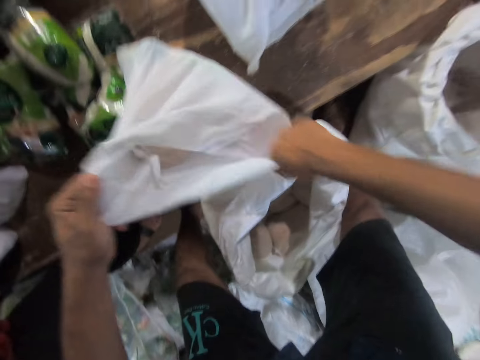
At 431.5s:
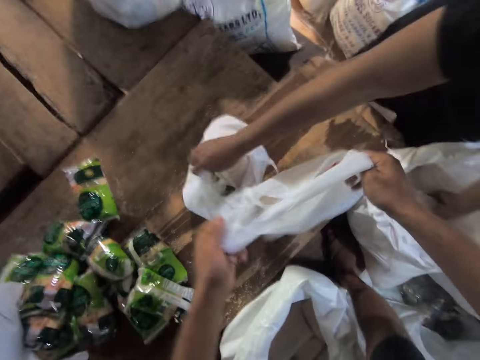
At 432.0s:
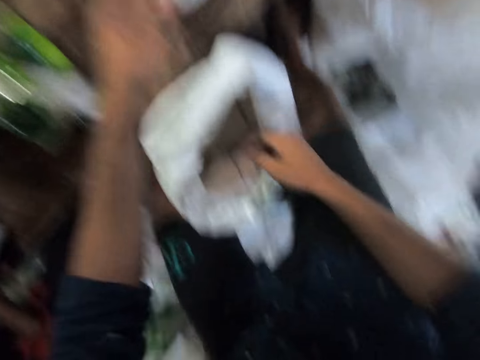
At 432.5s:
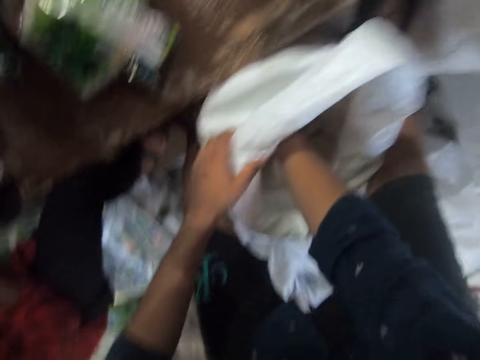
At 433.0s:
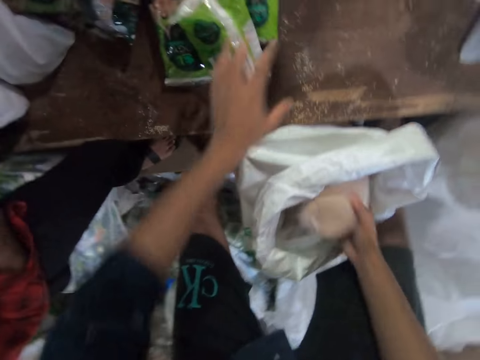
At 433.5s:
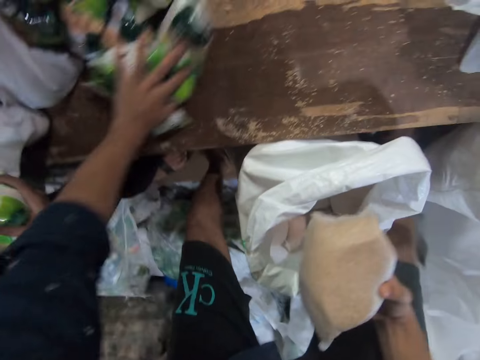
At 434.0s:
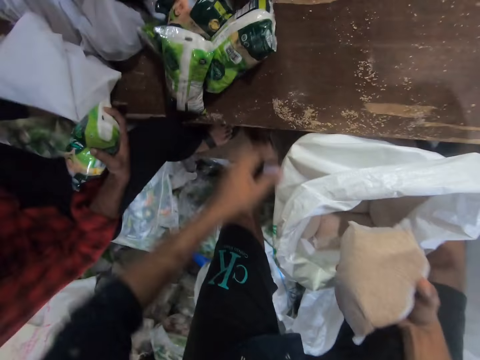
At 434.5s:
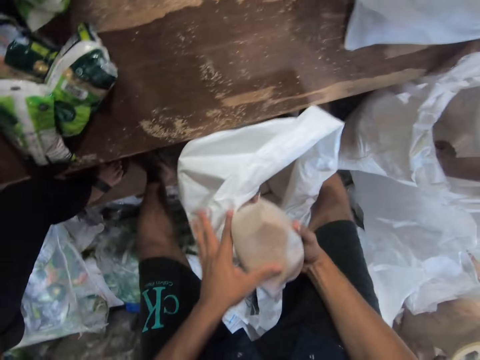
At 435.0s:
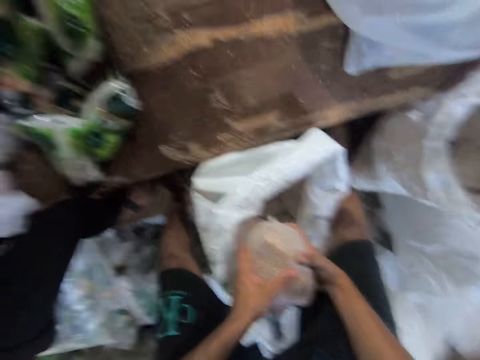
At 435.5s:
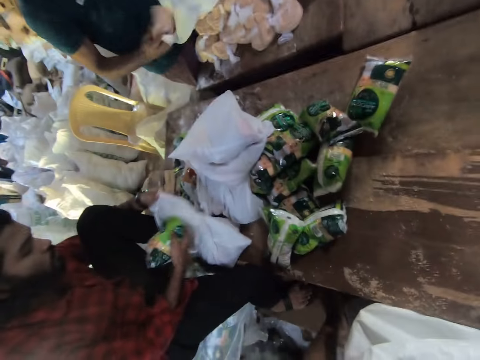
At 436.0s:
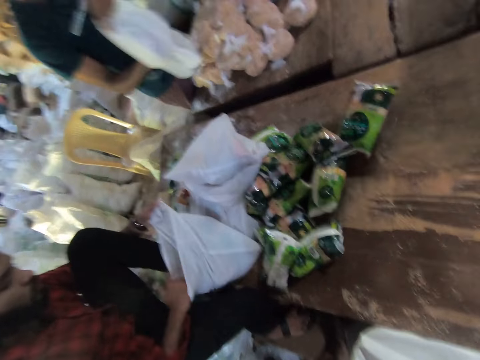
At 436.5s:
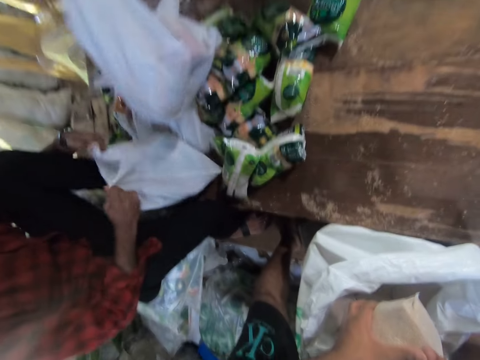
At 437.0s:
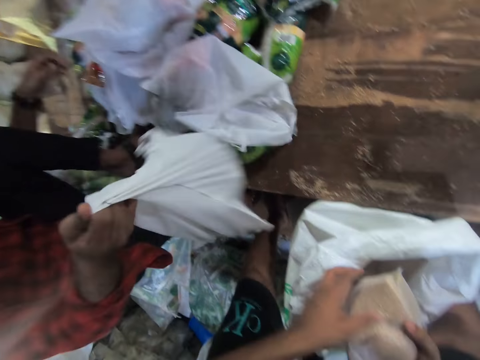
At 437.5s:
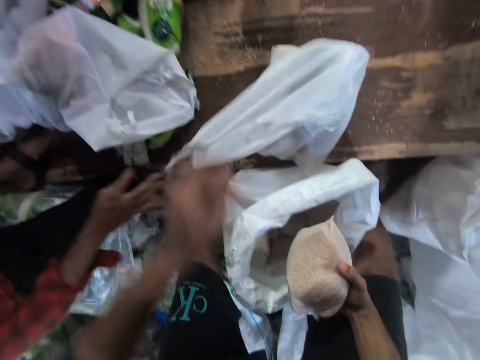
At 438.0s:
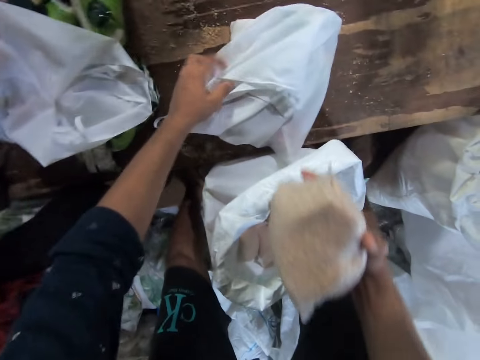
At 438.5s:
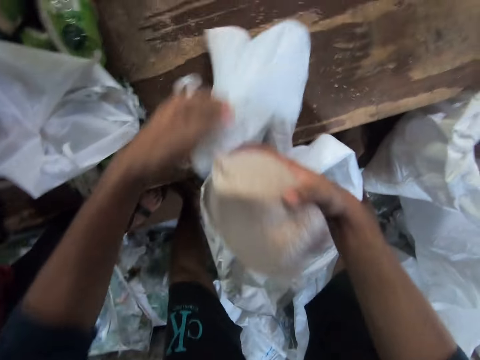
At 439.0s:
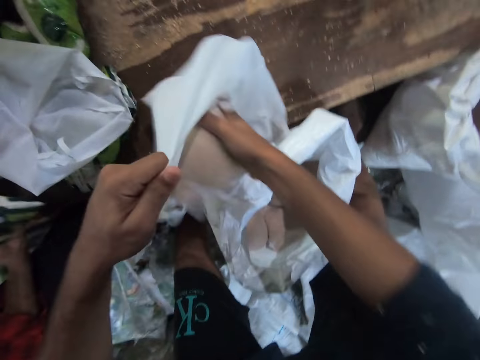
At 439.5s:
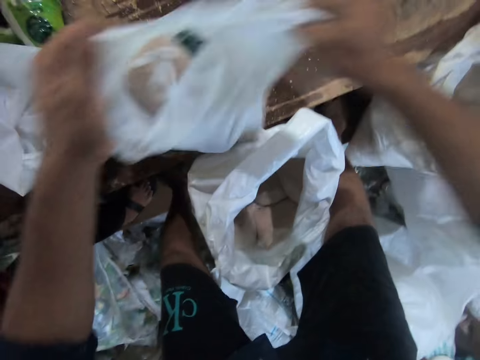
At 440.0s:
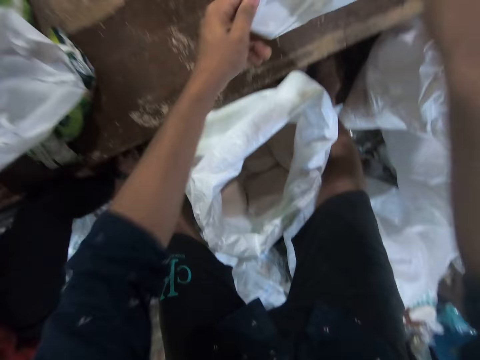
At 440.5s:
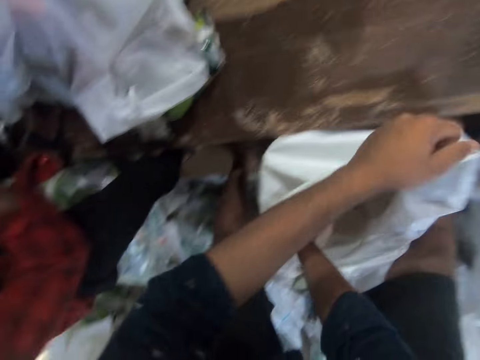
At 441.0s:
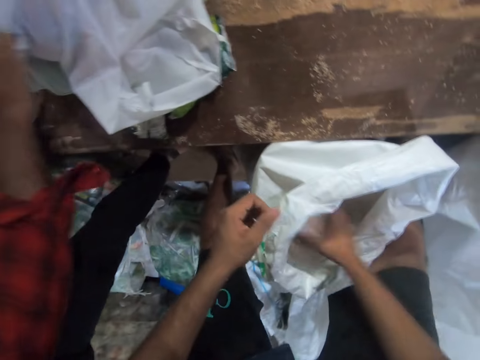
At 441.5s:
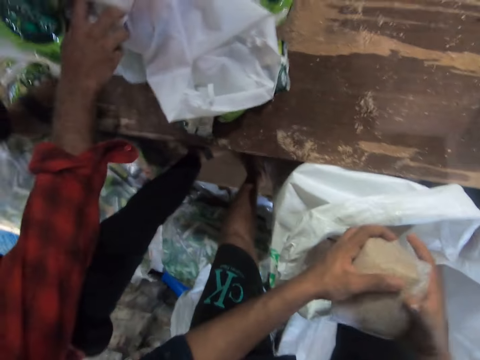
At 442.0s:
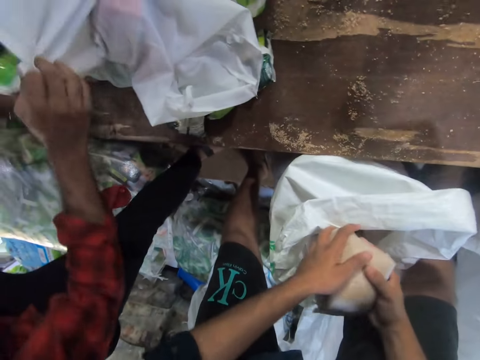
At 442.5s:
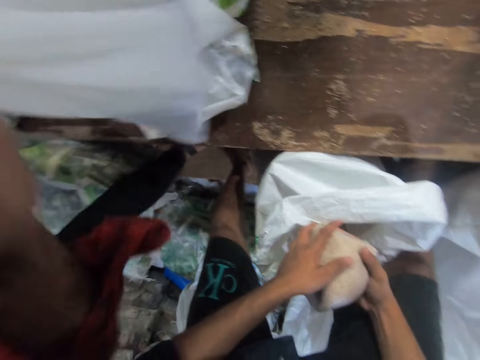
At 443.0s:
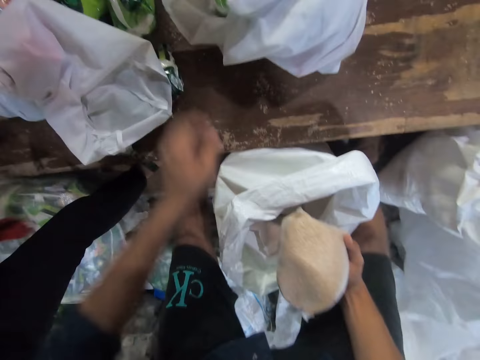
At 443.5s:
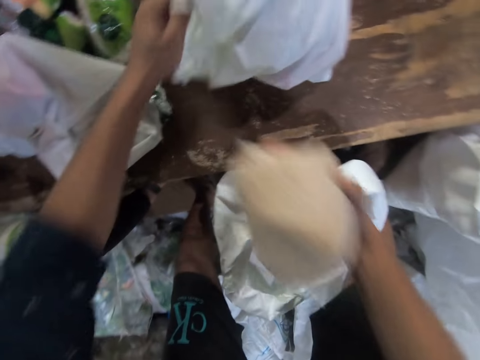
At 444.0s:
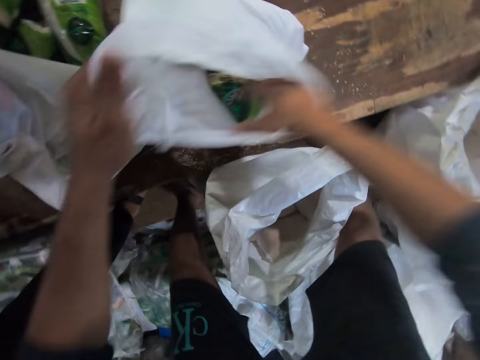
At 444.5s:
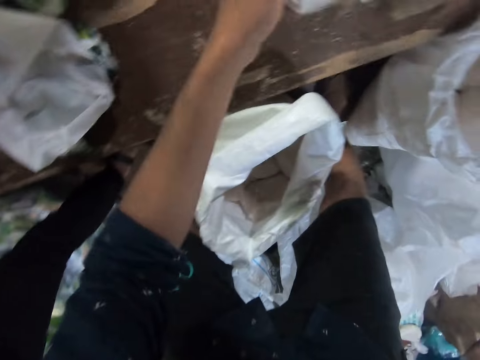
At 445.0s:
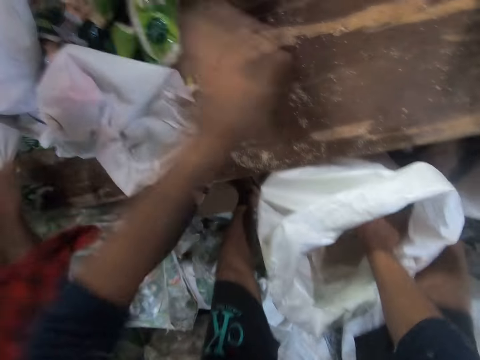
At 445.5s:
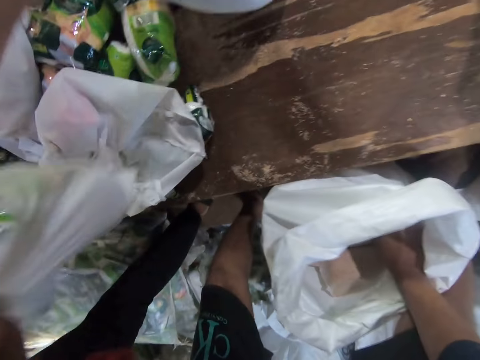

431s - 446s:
The camera wearer puts the bag of rice into the plastic or paper bag. He passes the paper bag to a man. He picks the plastic bag with both hands. The colleague touches a plastic bag on the table with his right hand. The camera wearer drops the plastic bag on the right side of the table. He picks another bag of rice from the sack with his right hand. He moves the packaged foods on the table with his left hand. He holds the bag of rice in both hands. Another colleague holds a packaged food in his right hand. The other colleague passes a paper bag. The other colleague puts the packaged food into a plastic bag in his left hand. A third colleague drops a plastic bag on the table. The second colleague picks the plastic bag with his right hand and drops the plastic bag on the right side of the table. The camera wearer picks the plastic bag from the table with his left hand. He puts the bag of rice into the plastic bag. He picks the plastic bag with both hands. He drops the plastic bag on the right side of the table. He passes the paper bag to the man. He picks another bag of rice from the sack with his right hand. The second colleague passes a paper to the camera wearer. The camera wearer holds the bag of rice in both hands. The second colleague picks another plastic bag from the table with his right hand and drops the plastic bag on the right side of the table. The camera wearer picks the plastic bag with his left hand. He puts the bag of rice into the plastic bag. He picks the plastic bag with both hands. He drops the plastic bag on the right side of the table. He passes the paper bag to the man. He picks another bag of rice from the sack with his right hand and another plastic bag with his left hand.

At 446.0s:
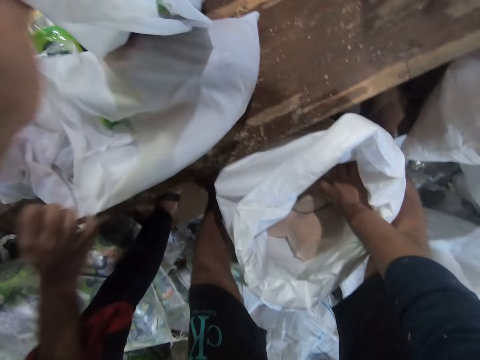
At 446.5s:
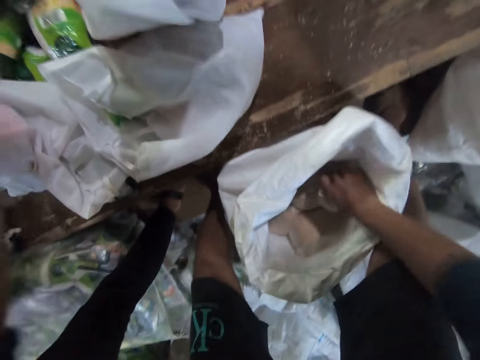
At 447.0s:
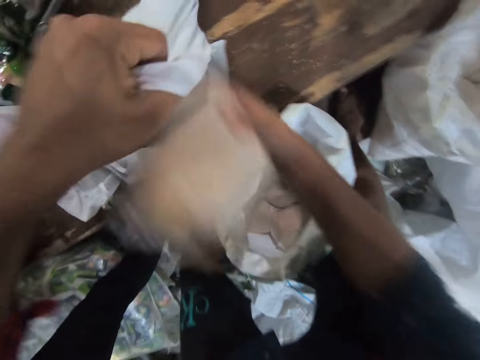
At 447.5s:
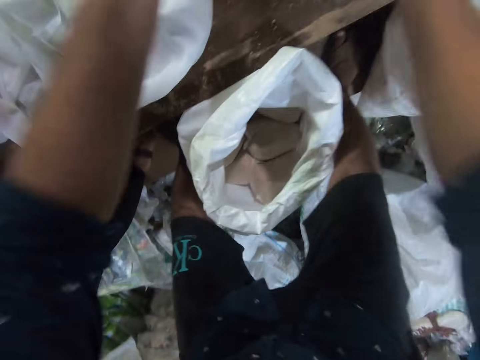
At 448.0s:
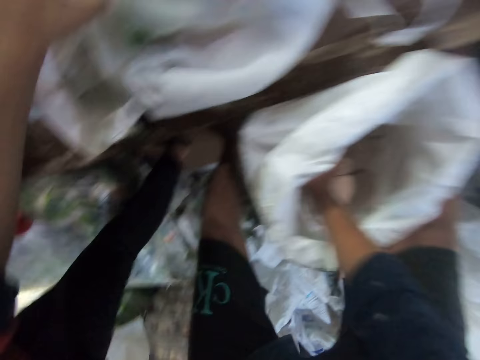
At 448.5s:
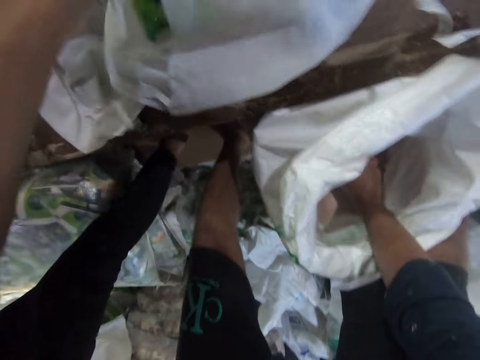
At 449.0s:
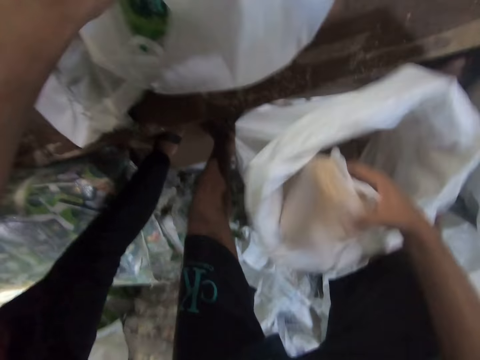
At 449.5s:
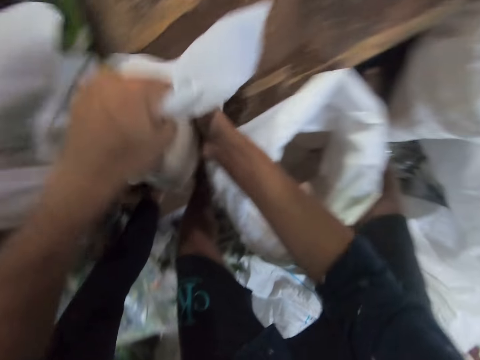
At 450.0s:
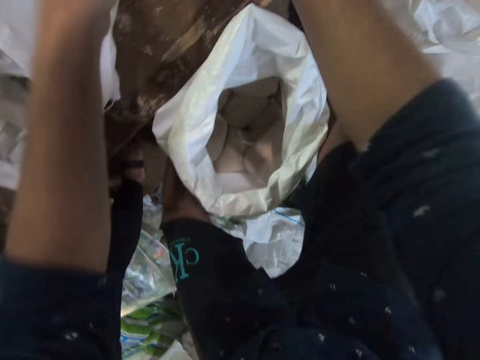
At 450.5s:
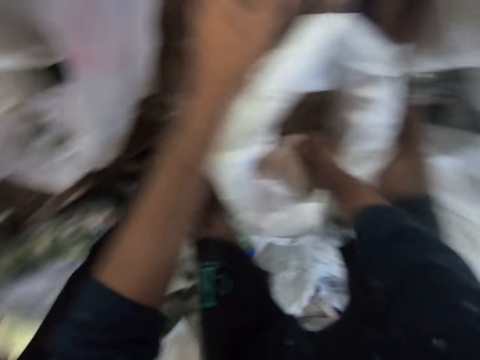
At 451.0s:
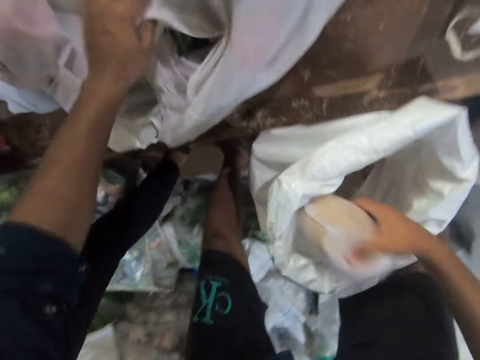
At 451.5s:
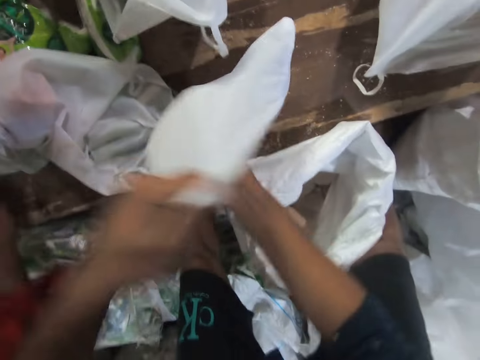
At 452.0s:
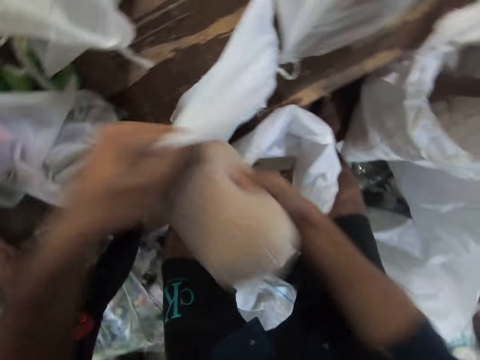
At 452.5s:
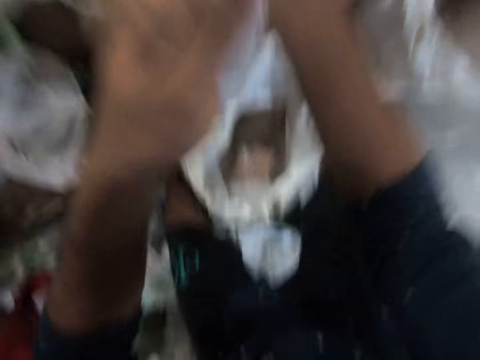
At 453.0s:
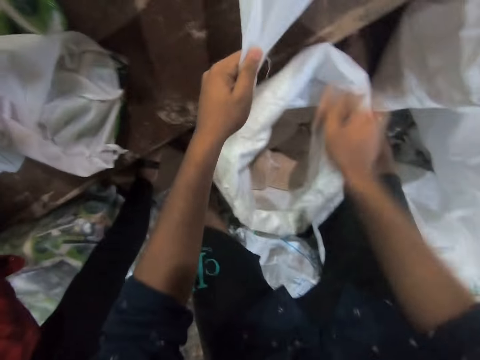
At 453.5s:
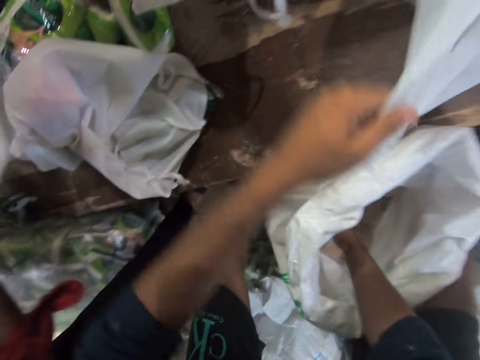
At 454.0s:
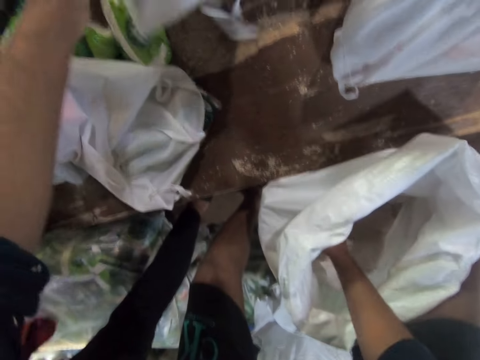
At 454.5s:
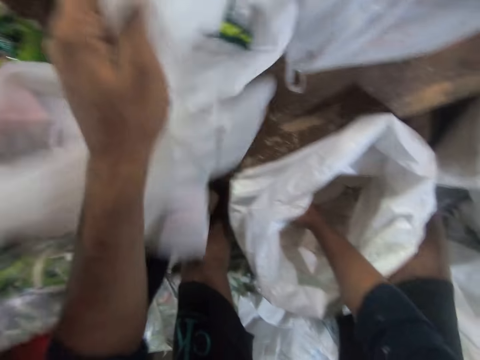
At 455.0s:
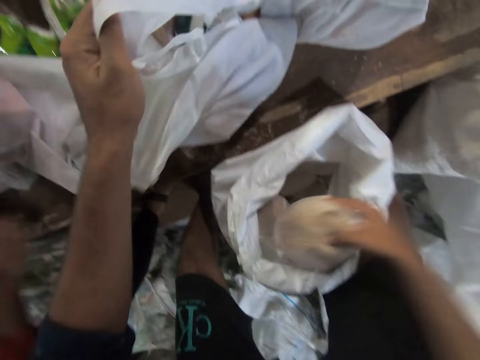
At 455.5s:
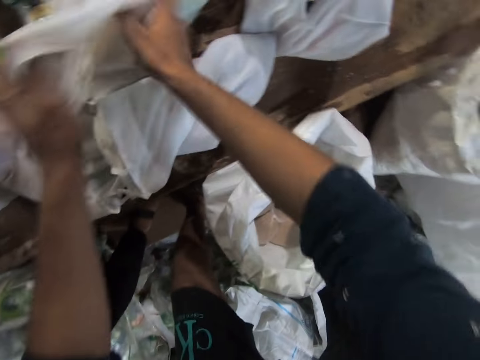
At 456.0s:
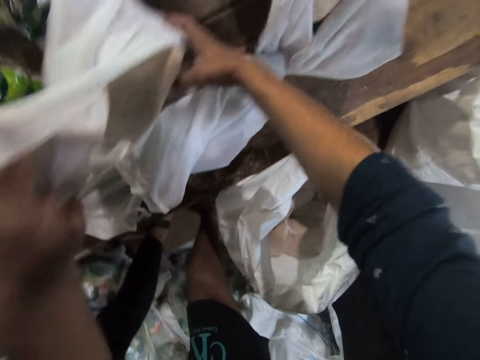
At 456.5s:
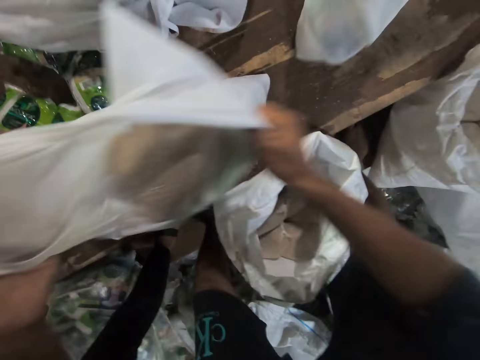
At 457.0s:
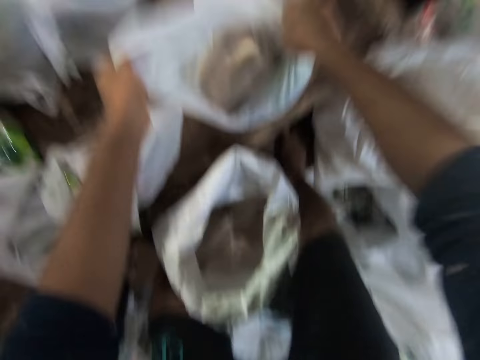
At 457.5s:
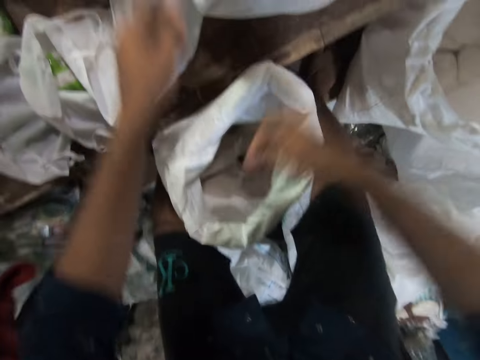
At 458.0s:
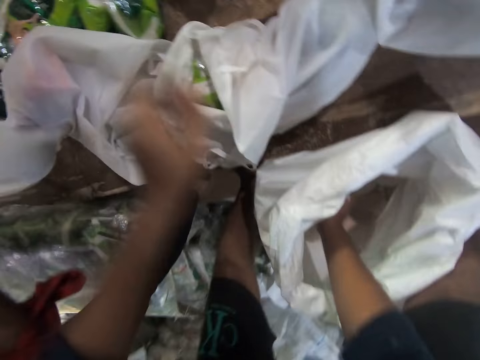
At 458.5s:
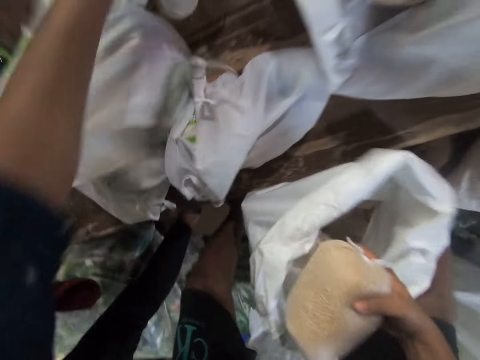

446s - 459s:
The colleague drops another plastic bag on the table. The camera wearer puts the bag of rice into the plastic or paper bag. He drops the plastic bag on the table. He picks another bag of rice from the sack with his right hand and another plastic bag with his left hand. The colleague drops another plastic bag on the table. The camera wearer puts the bag of rice into the plastic bag. He drops the plastic bag on the table. He passes the paper bag to a man. He picks another bag of rice from the sack with his right hand and another plastic bag with his left hand. He puts the bag of rice into the plastic bag. He drops the plastic bag on the table. He passes the paper bag to the man. The colleague drops another plastic bag on the table with his right hand. The camera wearer picks another bag of rice from the sack with his right hand and another plastic bag with his left hand. The colleague passes a paper to the camera wearer. The camera wearer puts the bag of rice into the plastic bag. He picks the plastic bag with both hands. The colleague interacts with the camera wearer. The camera wearer drops the plastic bag on the right side of the table. He passes the paper bag to the man.
